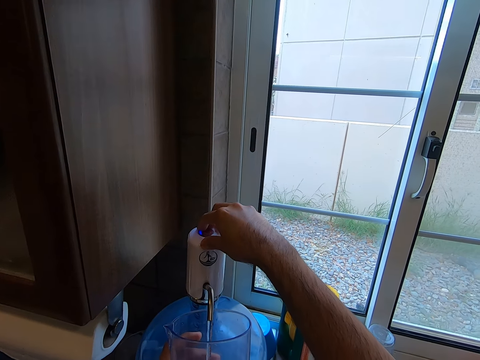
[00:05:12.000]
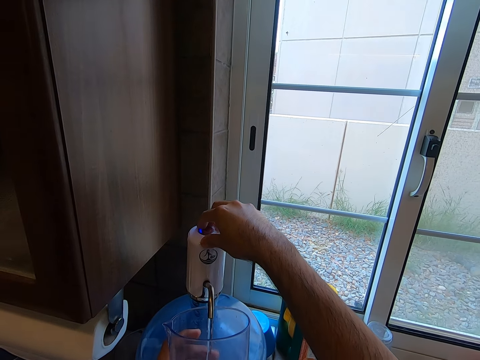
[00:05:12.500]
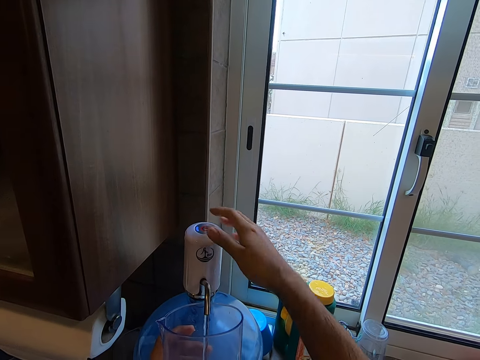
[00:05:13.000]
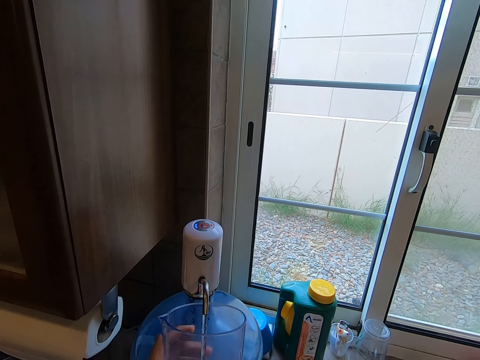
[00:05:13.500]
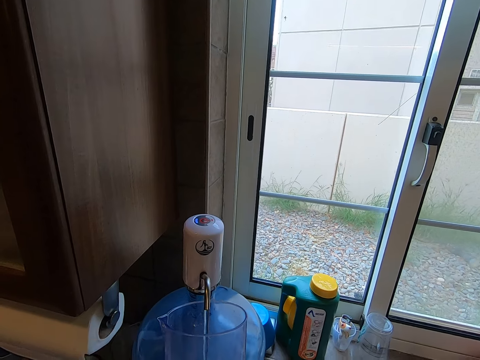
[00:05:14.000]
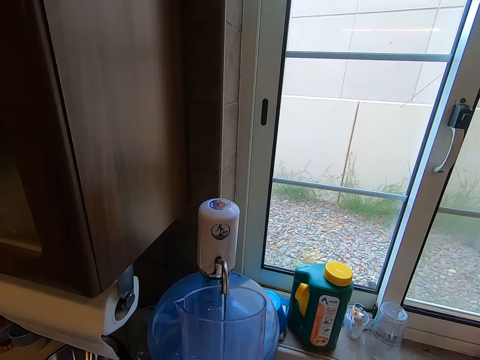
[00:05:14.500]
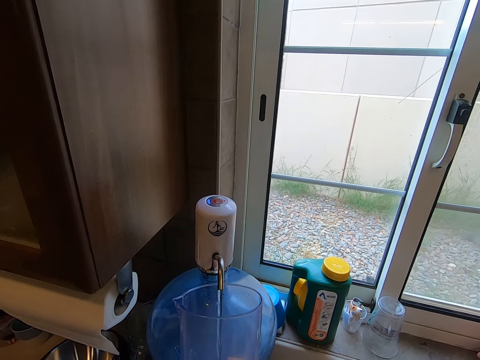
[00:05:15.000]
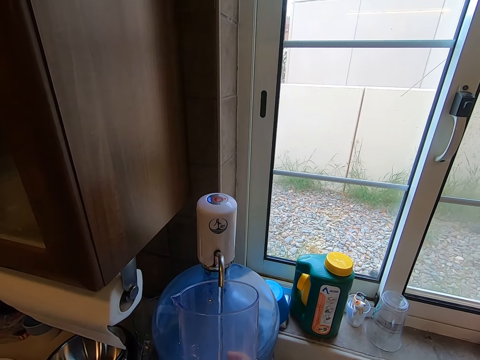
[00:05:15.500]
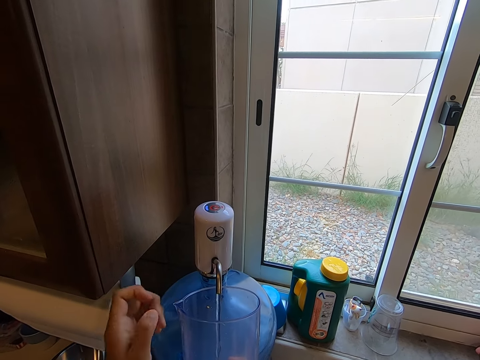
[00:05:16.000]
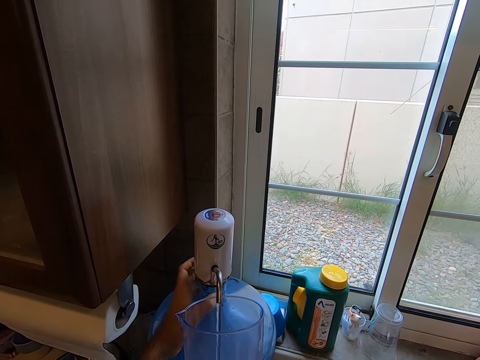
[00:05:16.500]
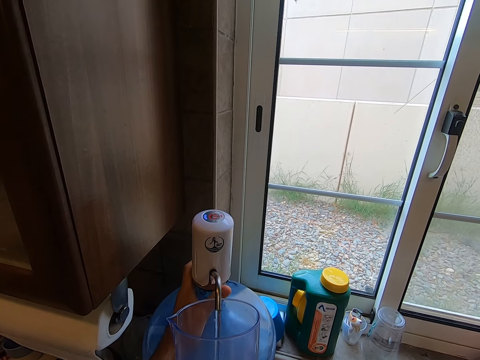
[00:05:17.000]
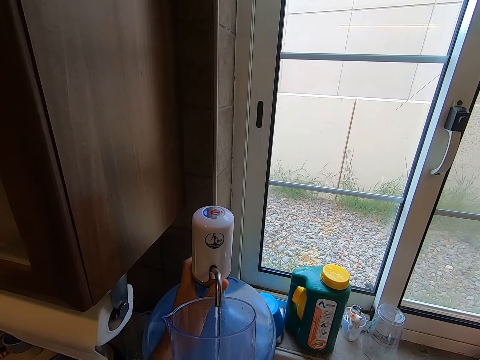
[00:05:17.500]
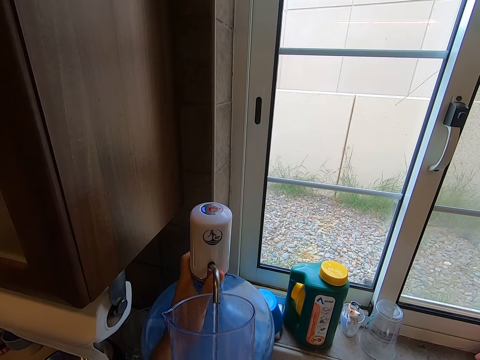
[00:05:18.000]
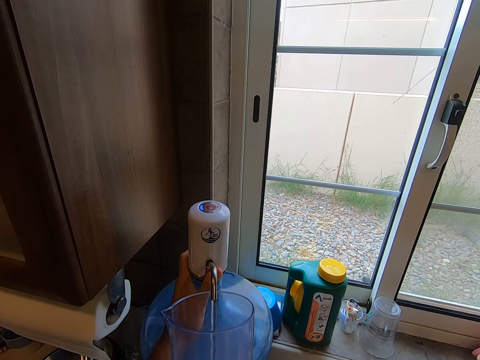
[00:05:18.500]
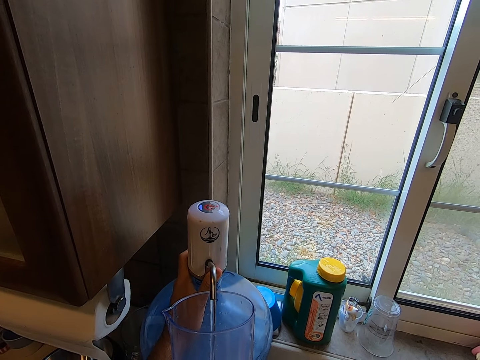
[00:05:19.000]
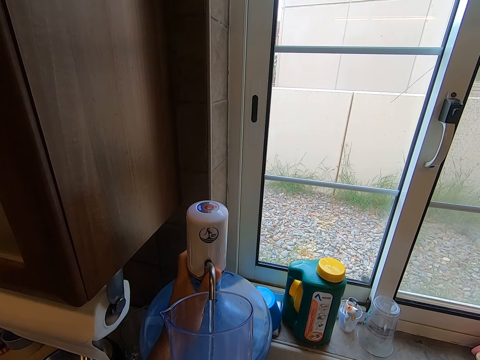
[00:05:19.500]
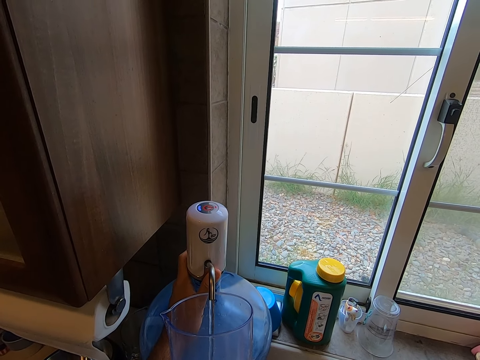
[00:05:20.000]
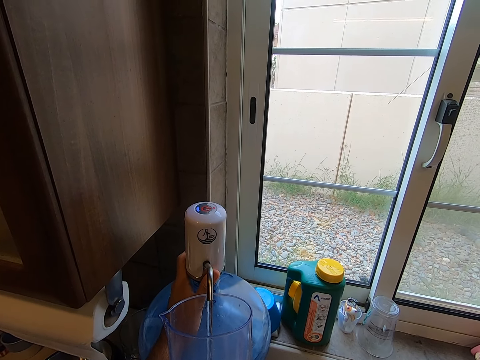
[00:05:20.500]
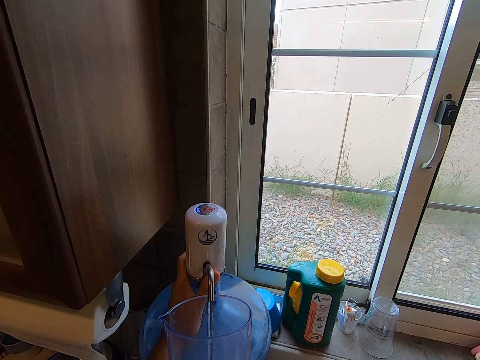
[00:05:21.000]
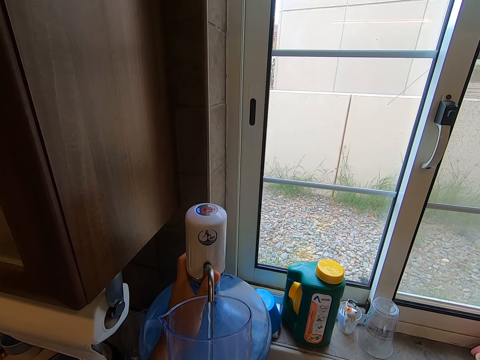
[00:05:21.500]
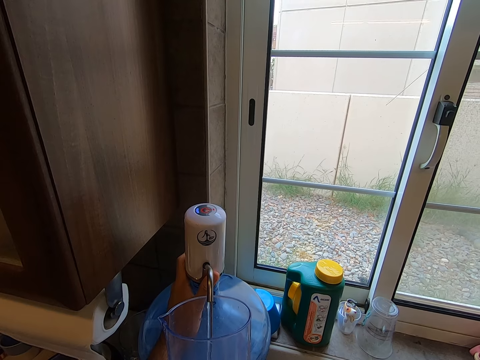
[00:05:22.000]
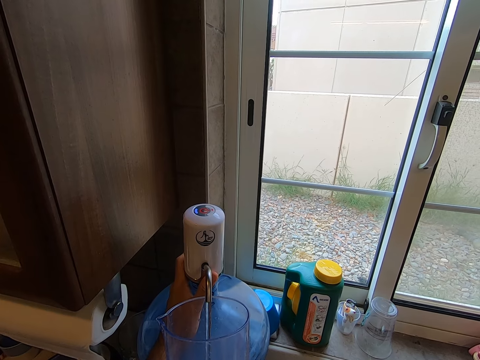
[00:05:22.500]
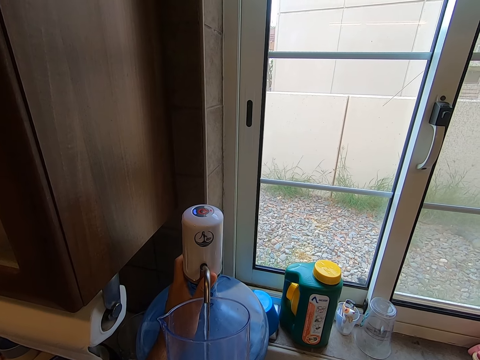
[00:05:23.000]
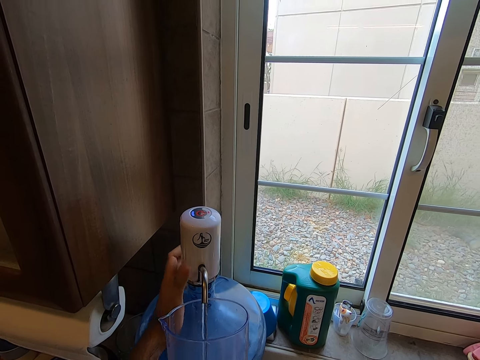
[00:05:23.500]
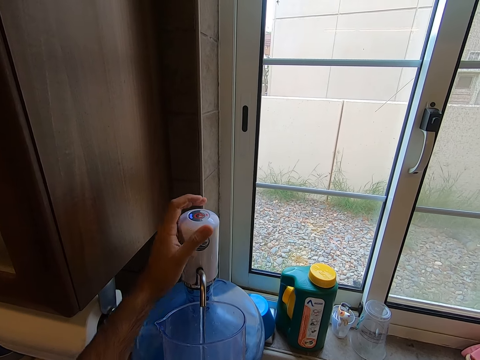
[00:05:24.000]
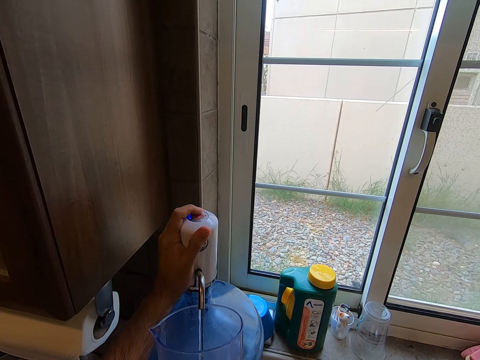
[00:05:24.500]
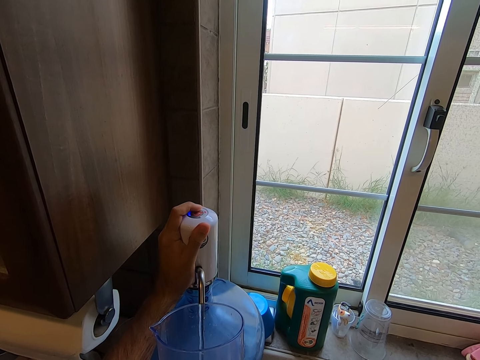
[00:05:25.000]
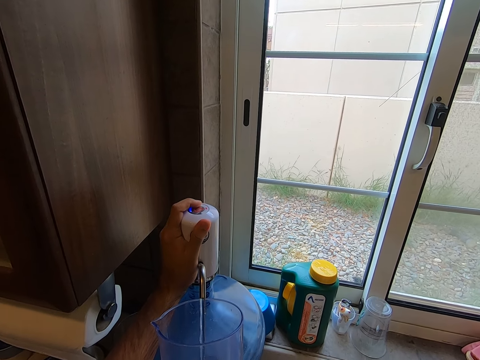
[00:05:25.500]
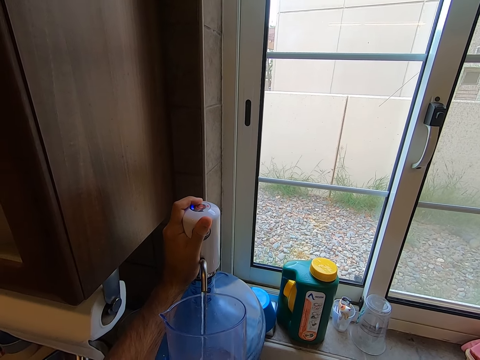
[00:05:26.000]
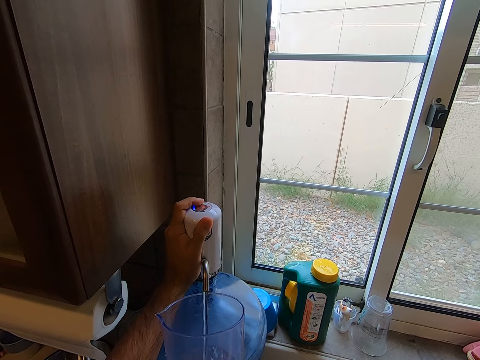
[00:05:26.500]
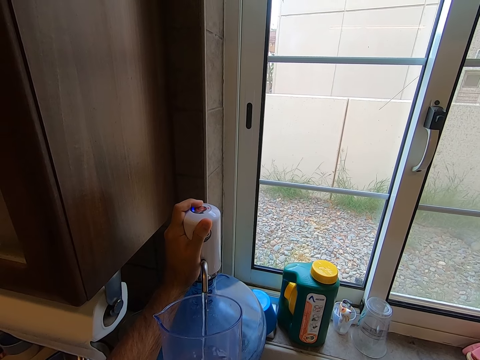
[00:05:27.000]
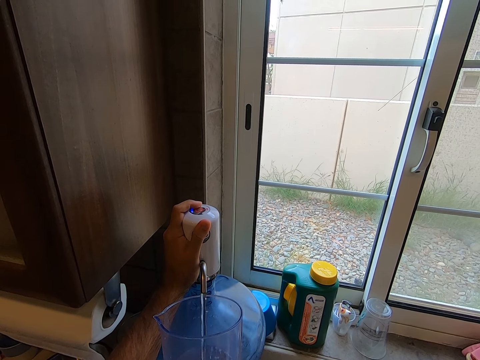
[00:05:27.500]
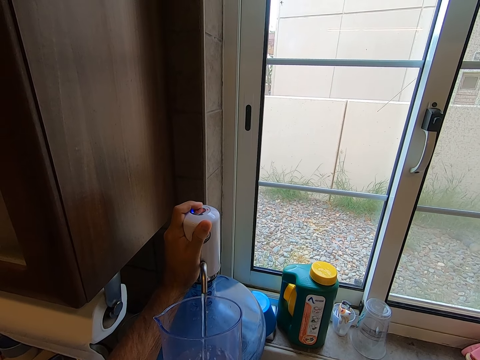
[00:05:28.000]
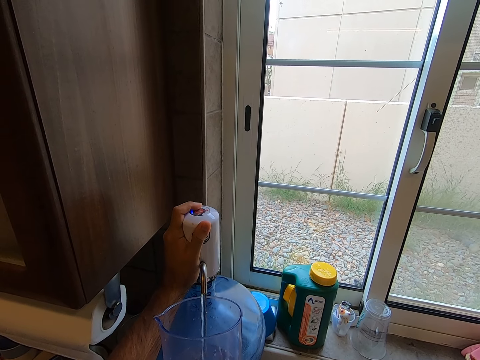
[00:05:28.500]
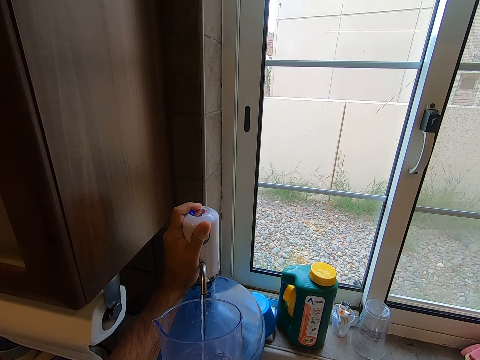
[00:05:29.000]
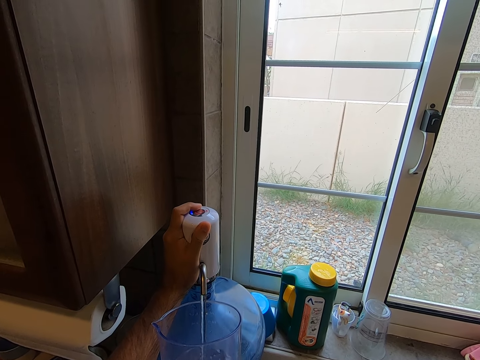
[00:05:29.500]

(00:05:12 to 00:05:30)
The camera wearer touches the dispenser bottle. He places his finger on the button on the tap.

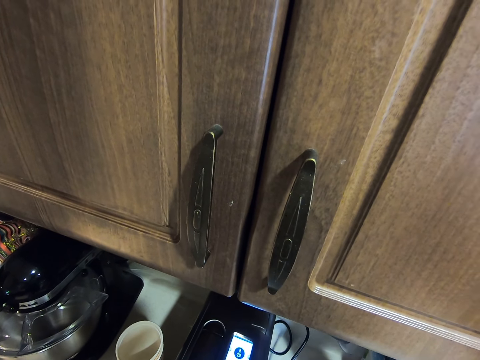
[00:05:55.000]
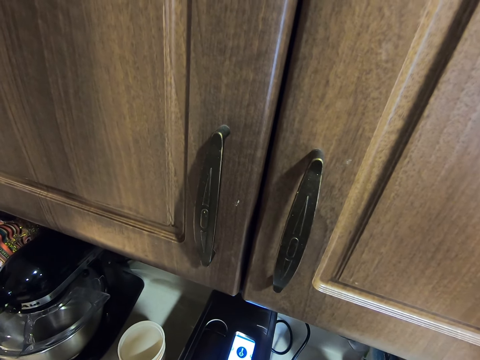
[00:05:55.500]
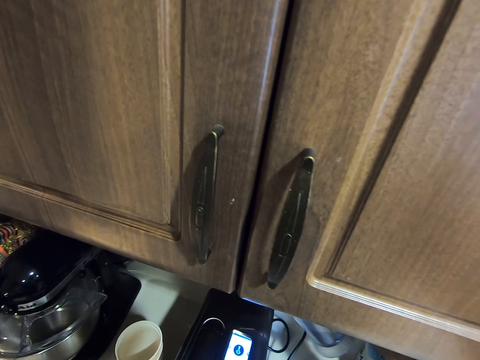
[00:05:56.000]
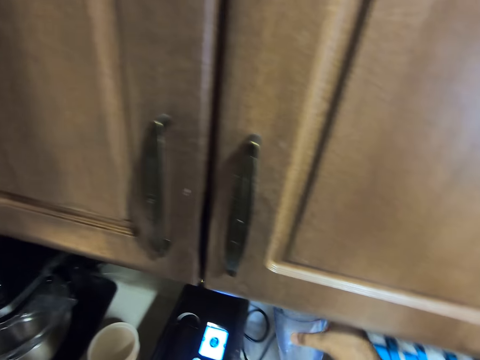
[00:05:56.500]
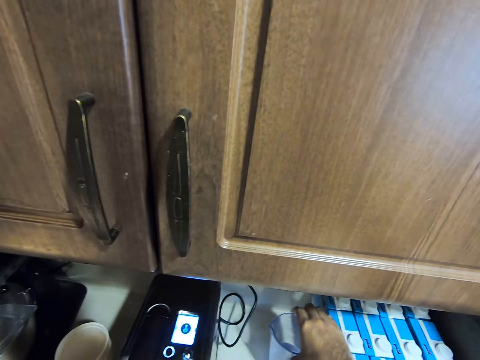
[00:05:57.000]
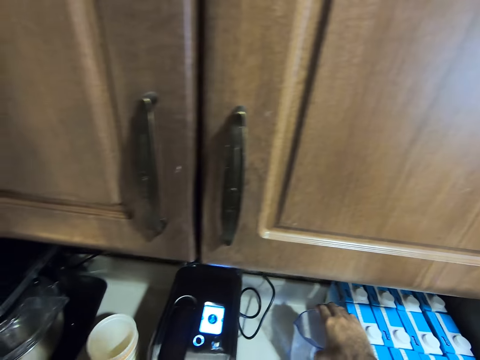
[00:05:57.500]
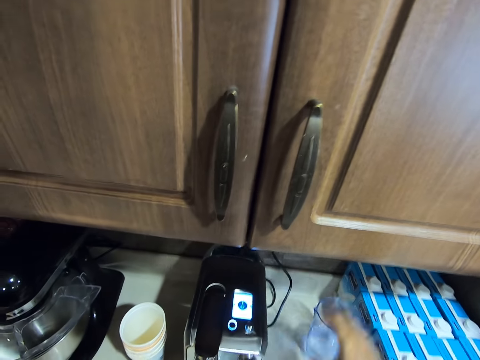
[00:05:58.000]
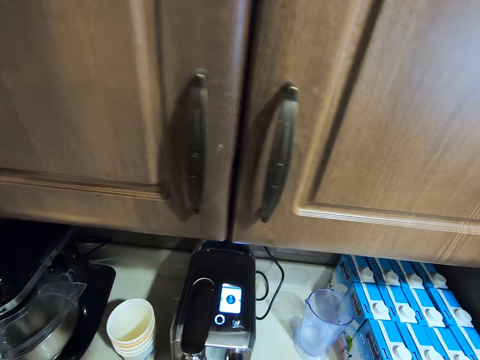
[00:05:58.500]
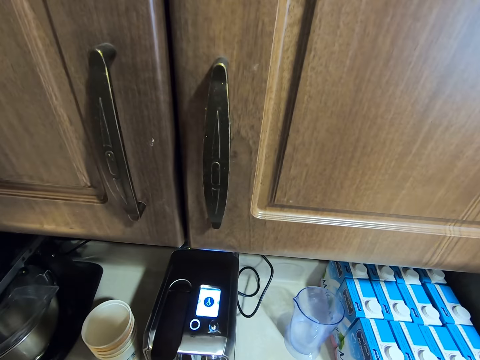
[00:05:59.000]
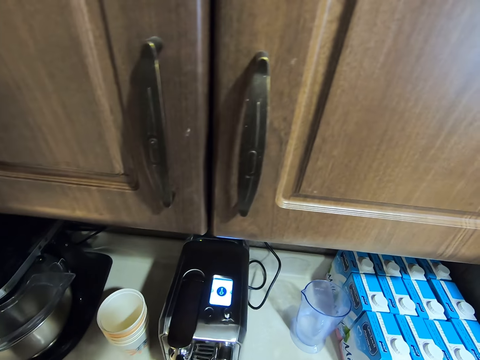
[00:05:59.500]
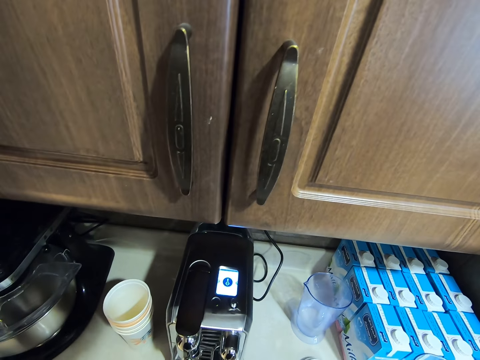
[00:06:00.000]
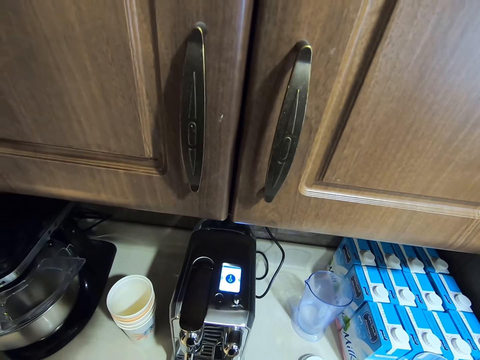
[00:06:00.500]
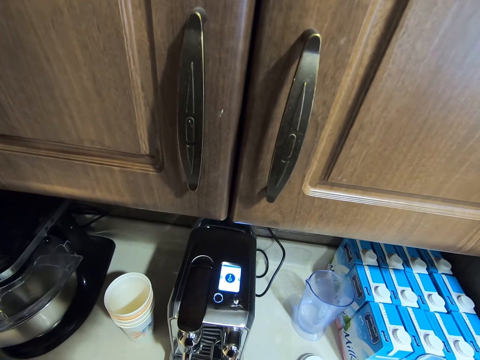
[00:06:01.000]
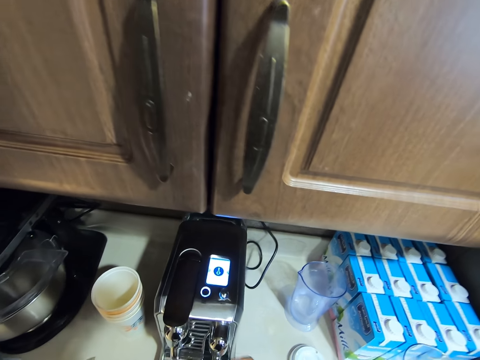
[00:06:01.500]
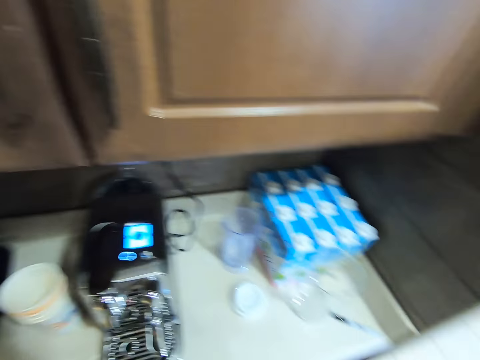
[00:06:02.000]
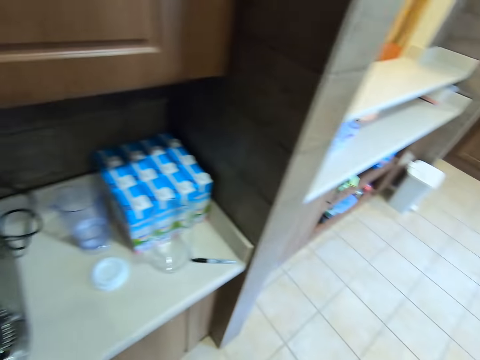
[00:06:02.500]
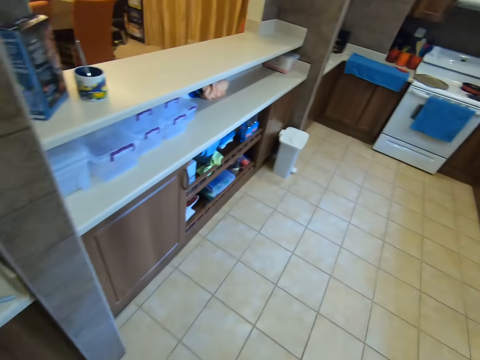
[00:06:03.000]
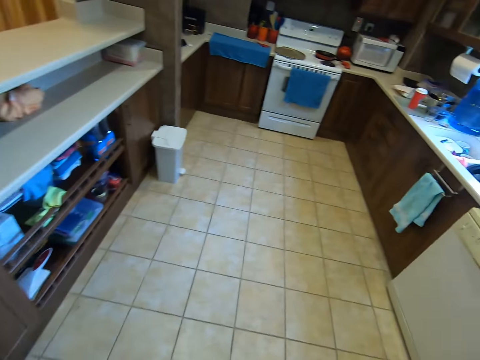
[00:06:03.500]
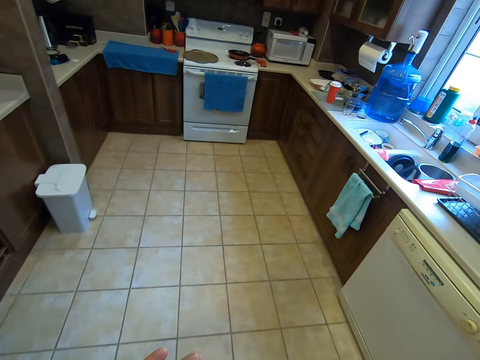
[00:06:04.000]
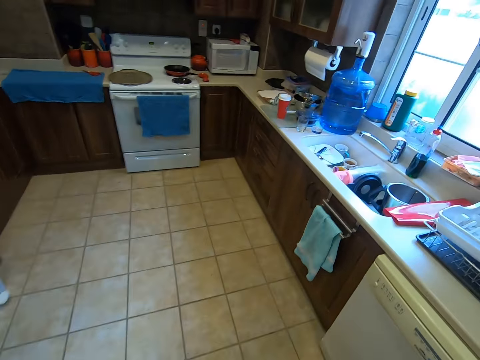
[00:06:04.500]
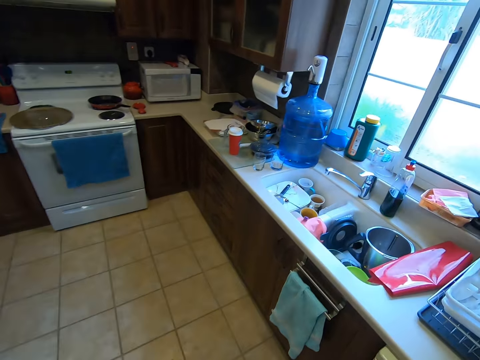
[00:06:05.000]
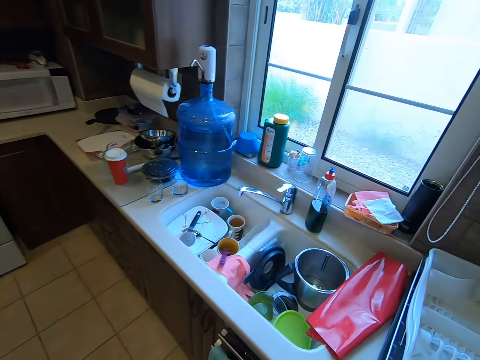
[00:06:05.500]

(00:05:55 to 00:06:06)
The camera wearer puts the jug on the kitchen table. They drop the glass cup on the kitchen slab. They walk to the sink.
